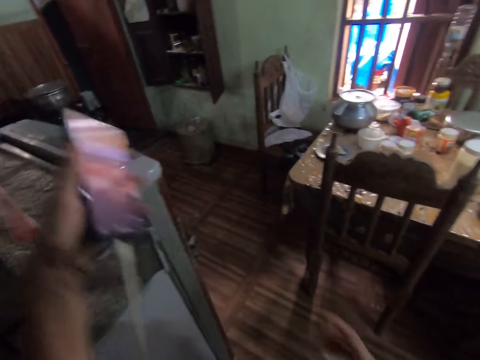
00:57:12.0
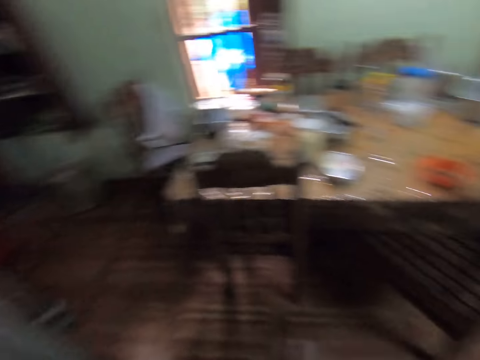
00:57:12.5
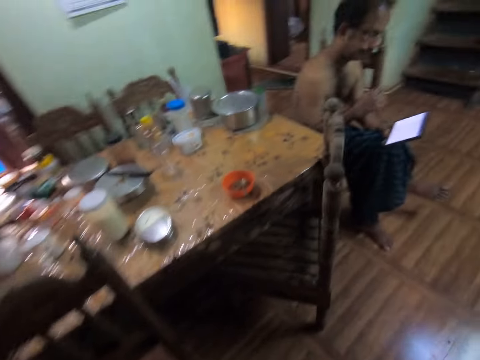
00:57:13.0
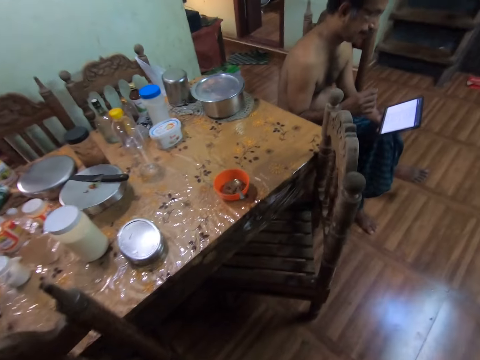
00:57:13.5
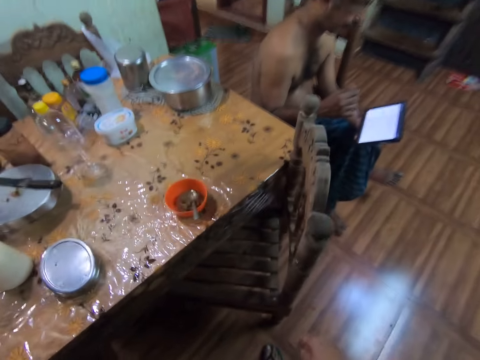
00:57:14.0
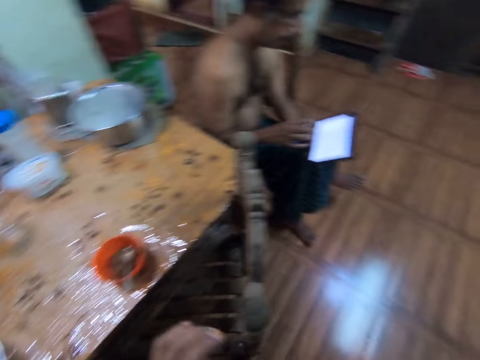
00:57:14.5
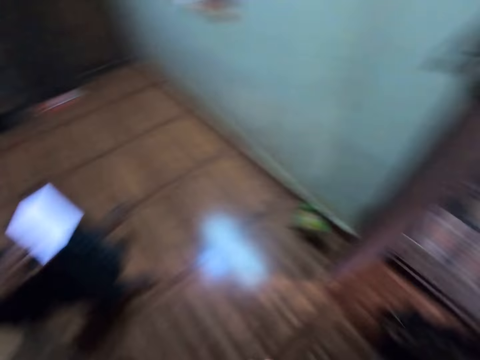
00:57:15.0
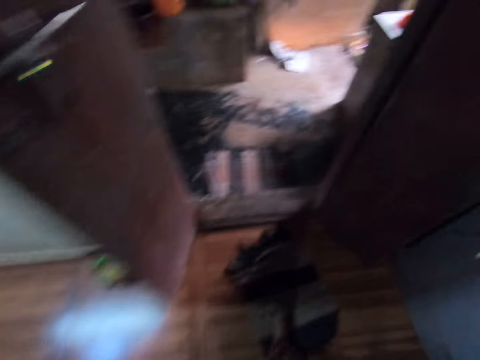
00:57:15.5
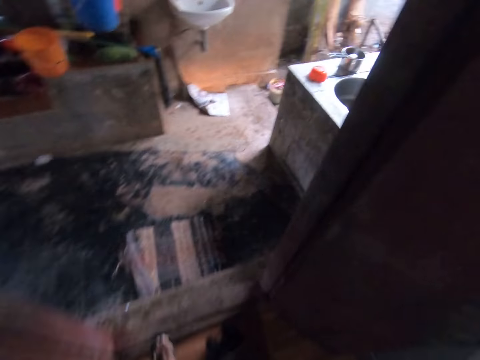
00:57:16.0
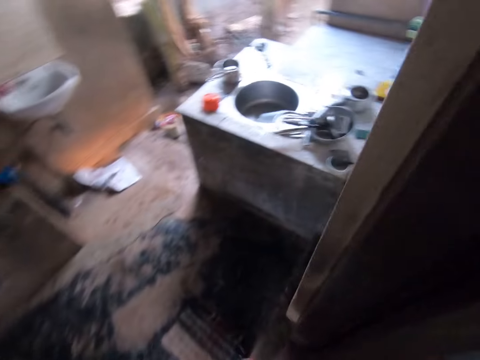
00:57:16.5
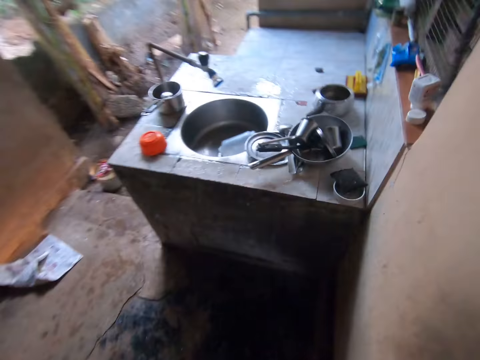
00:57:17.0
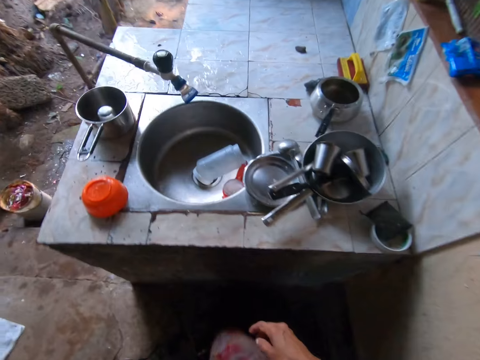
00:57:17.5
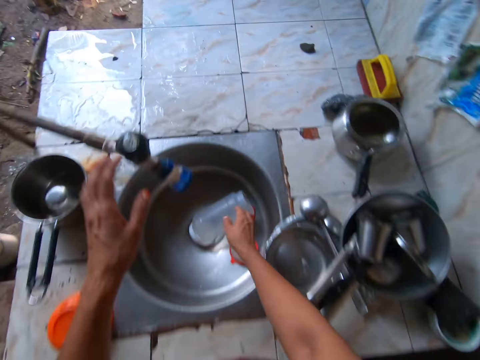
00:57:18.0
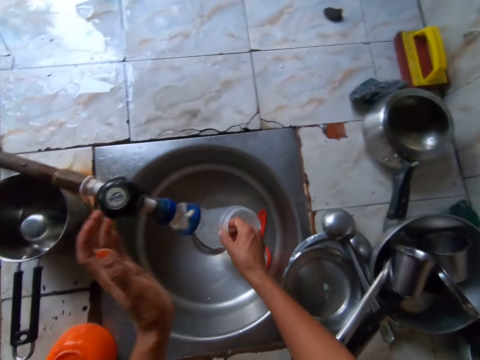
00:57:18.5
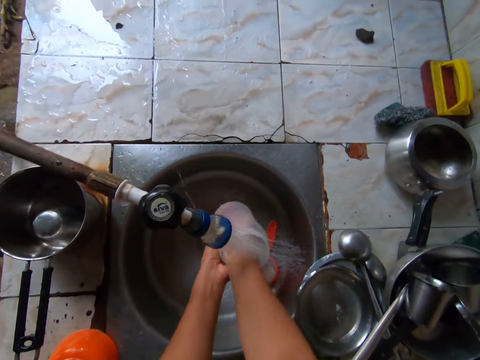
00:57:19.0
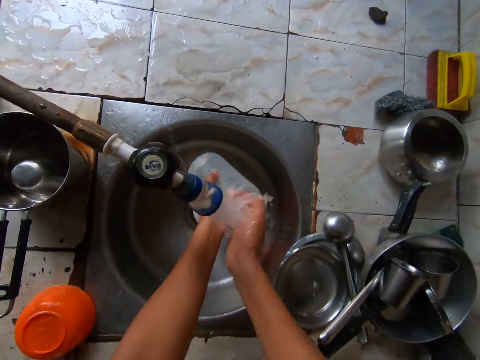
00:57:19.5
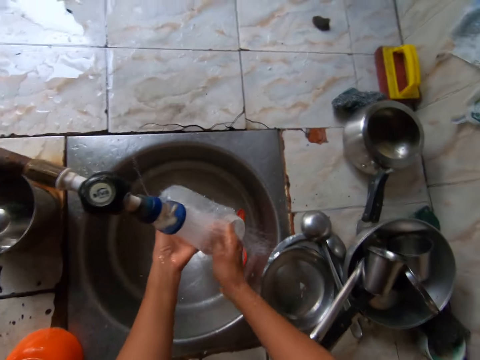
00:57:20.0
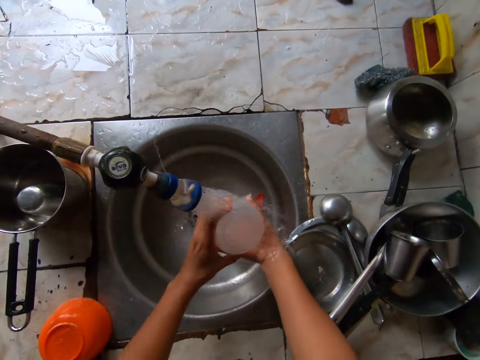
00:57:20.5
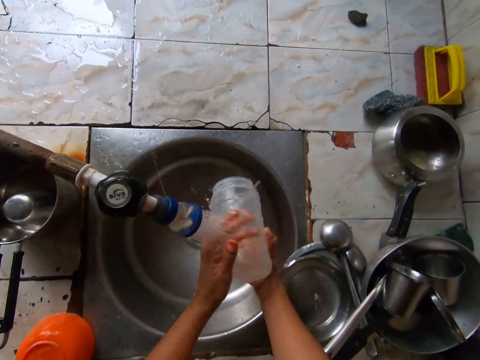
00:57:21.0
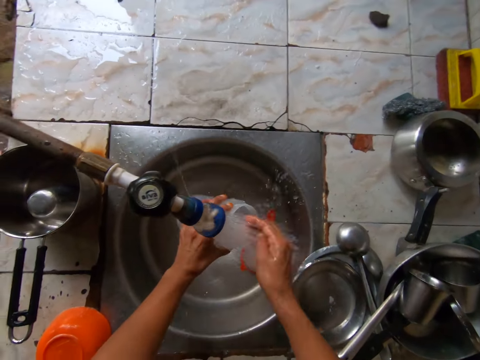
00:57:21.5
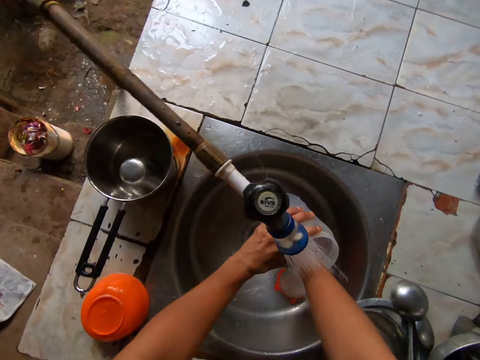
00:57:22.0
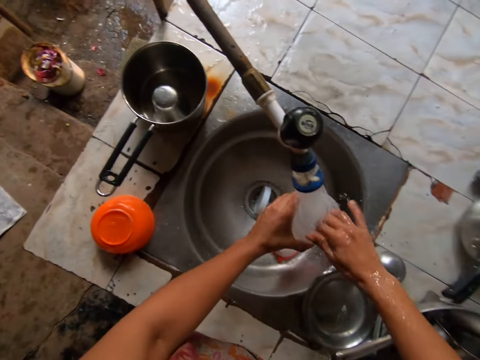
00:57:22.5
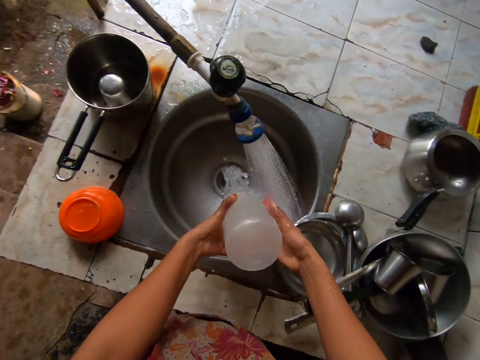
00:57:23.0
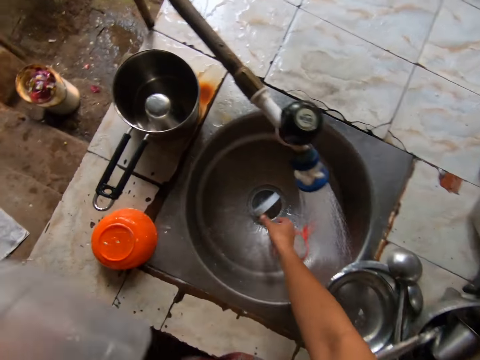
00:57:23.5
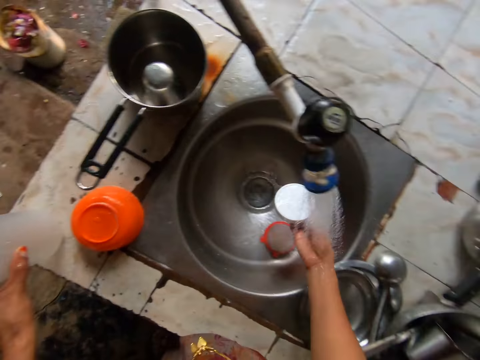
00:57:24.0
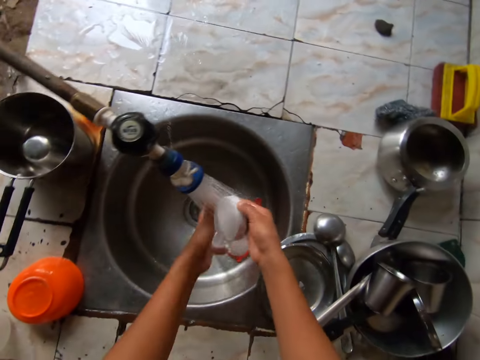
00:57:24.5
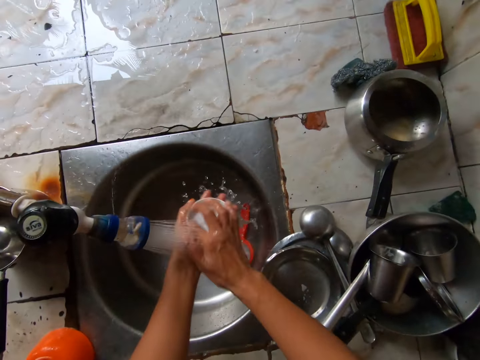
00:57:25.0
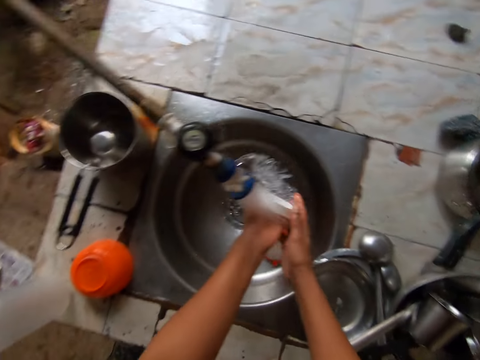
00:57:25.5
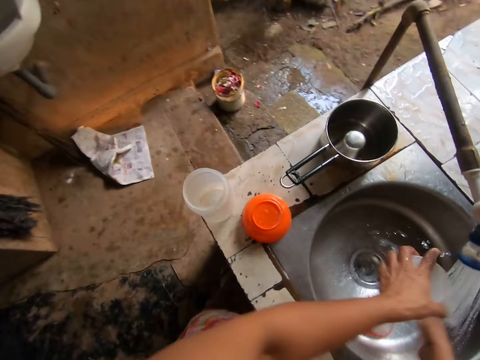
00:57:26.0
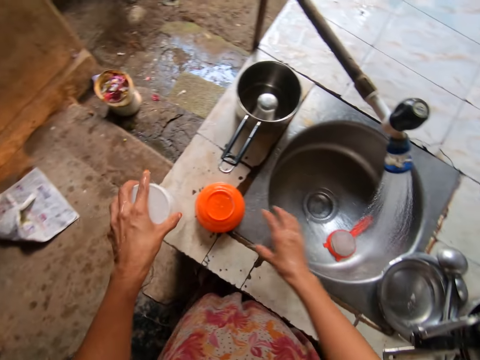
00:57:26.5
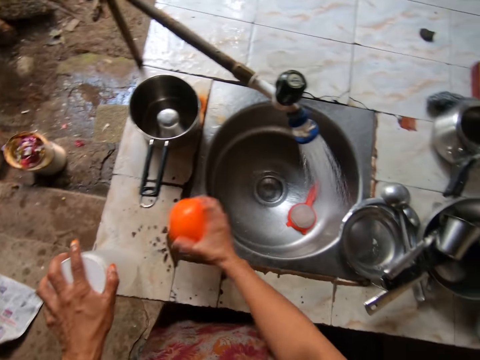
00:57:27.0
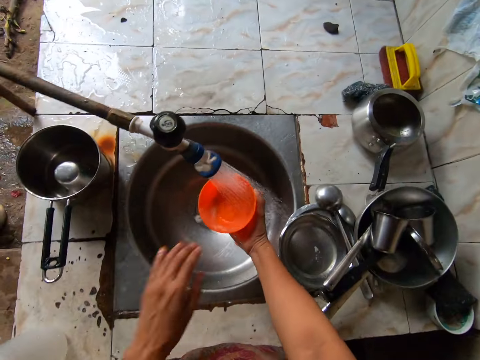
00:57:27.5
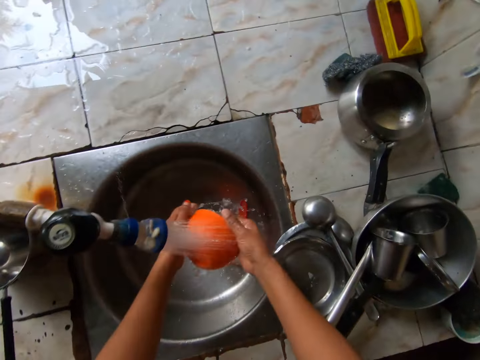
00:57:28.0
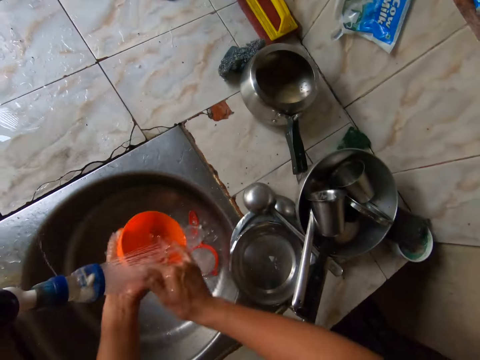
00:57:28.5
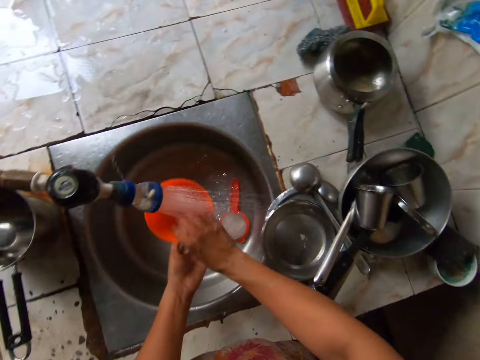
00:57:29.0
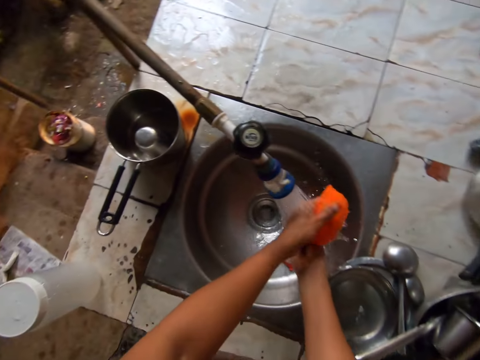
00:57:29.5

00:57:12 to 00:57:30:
The camera wearer places the phone in her left hand on the fridge in the living room. She walks into the kitchen. She turns on the sink tap with her left hand. She rinses the plastic water bottle under the sink tap with both hands. She picks up the plastic lid from the sink in the tiled table with her right hand. She rinses the plastic lid under the sink tap with both hands. She places the plastic lid in her left hand on the water bottle on the tiled table. She picks up the bowl from the tiled table with her right hand. She rinses the bowl in her hand under the sink tap with both hands.

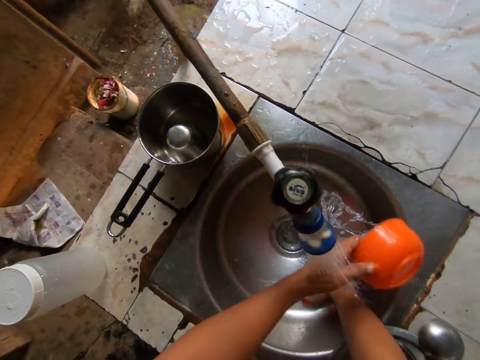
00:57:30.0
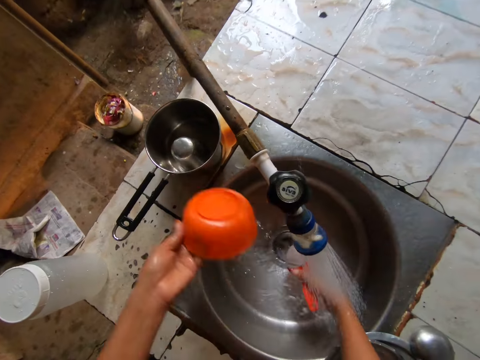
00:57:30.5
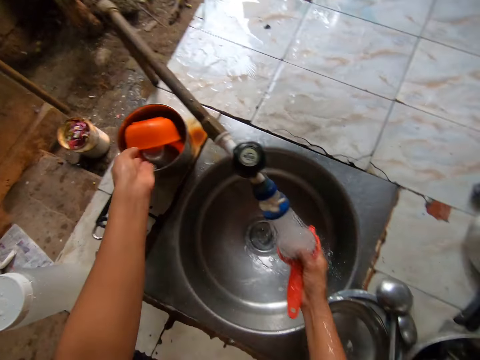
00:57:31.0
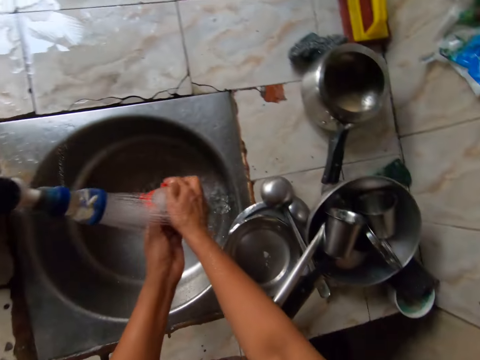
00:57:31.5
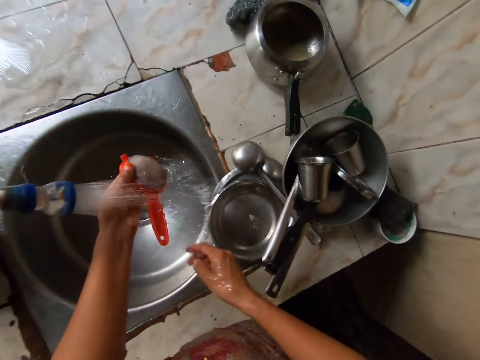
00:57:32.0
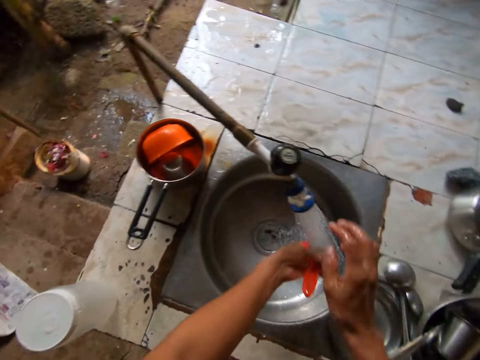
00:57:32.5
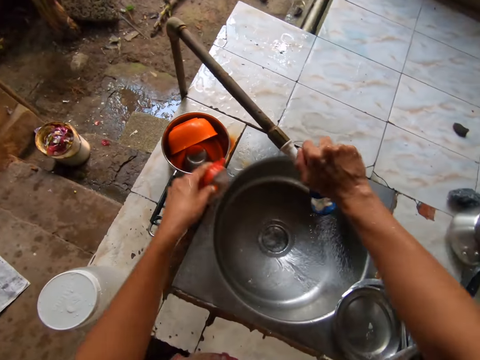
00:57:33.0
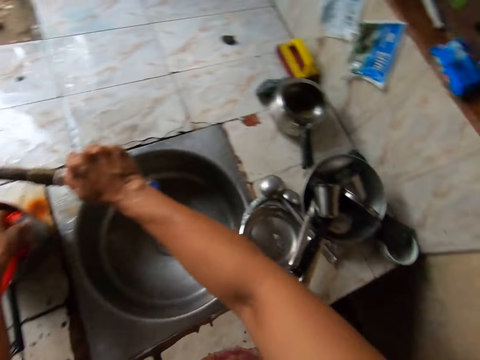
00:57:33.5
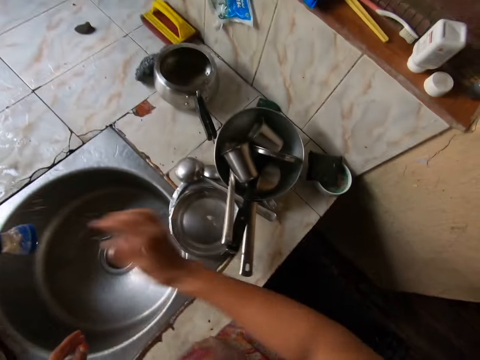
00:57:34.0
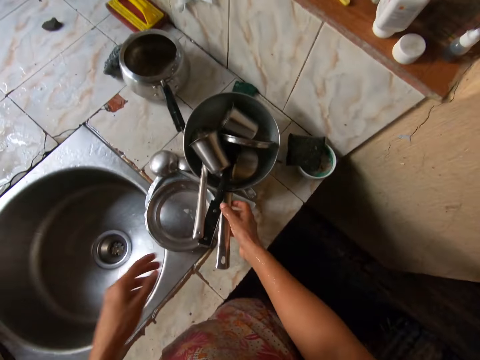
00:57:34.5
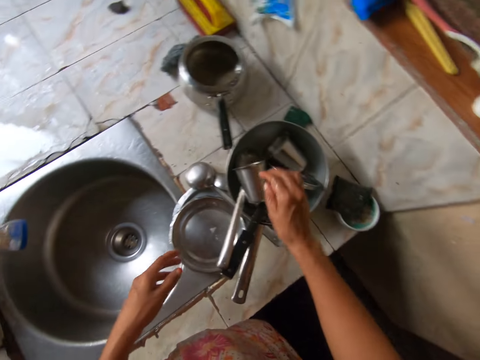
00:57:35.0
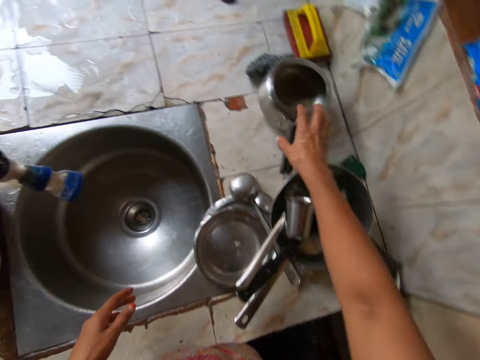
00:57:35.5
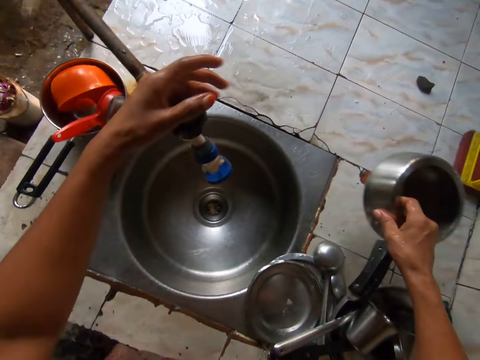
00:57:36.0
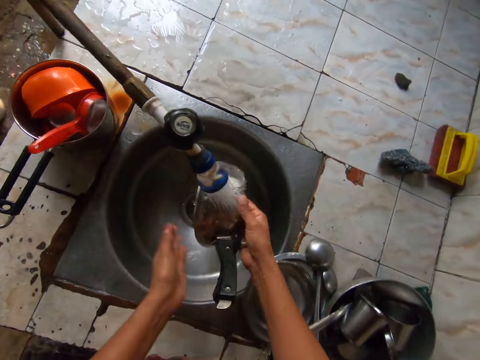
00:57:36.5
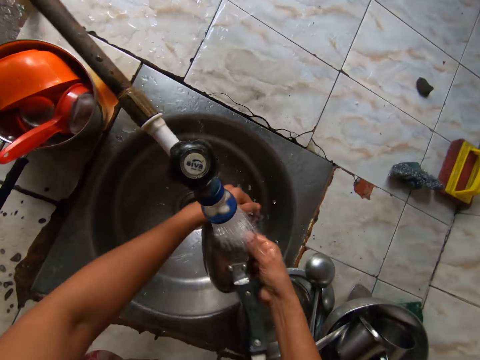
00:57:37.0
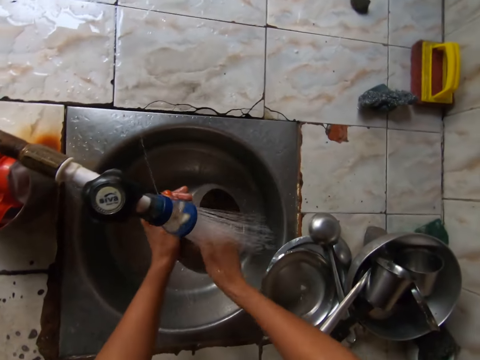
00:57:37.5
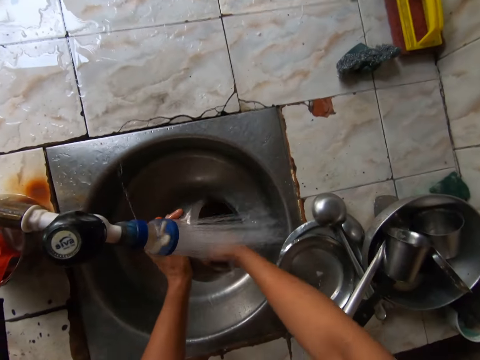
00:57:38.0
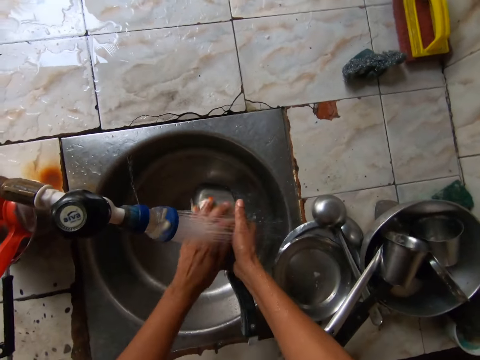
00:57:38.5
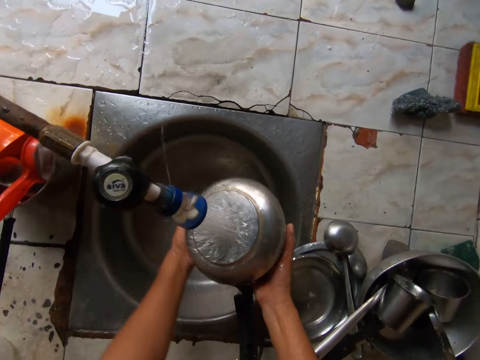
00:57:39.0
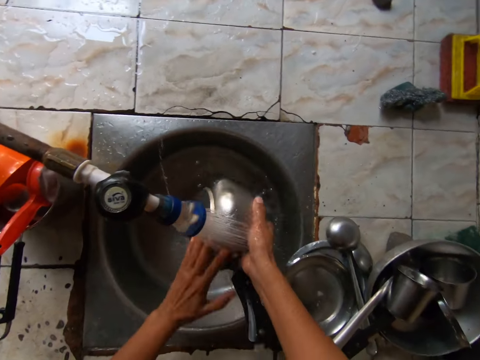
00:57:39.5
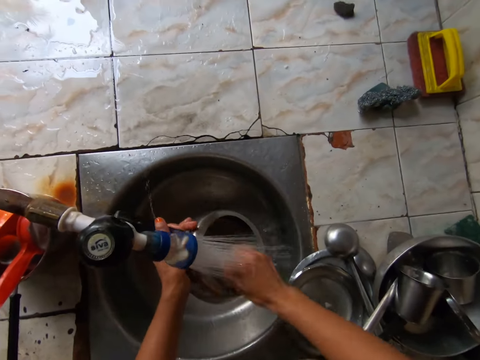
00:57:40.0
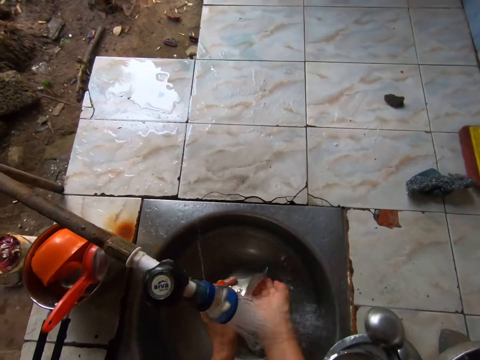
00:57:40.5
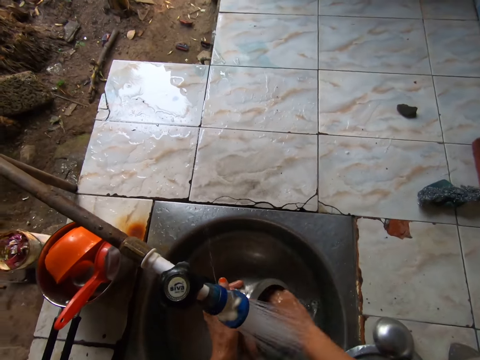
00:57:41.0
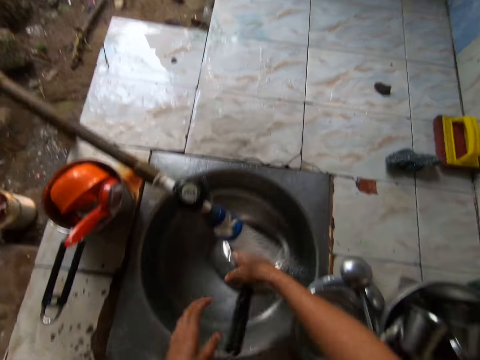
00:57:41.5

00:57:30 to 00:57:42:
The camera wearer drops the bowl in her left hand in the pot on the tiled table. She rinses the plastic spoon in her hand under the sink tap with both hands. She turns off the sink tap with her right hand. She drops the plastic spoon in her left hand in the pot on the tiled table. She picks up the pot from the tiled table with her right hand. She turns on the sink tap with her left hand. She rinses the pot in her hand under the sink tap with both hands.
